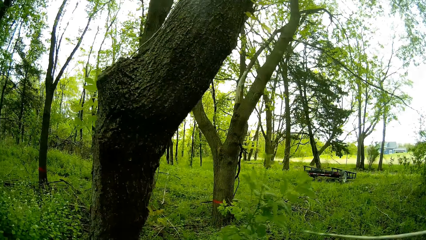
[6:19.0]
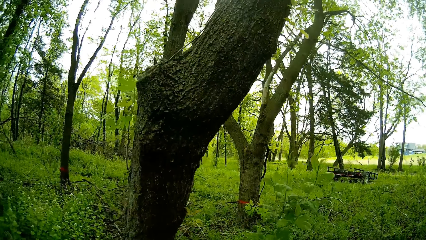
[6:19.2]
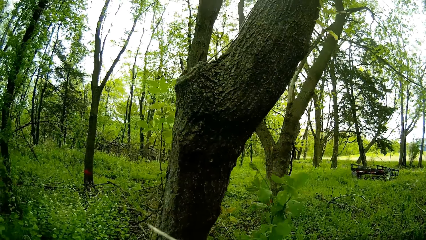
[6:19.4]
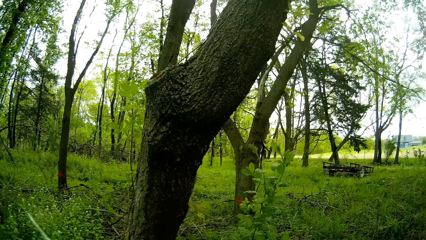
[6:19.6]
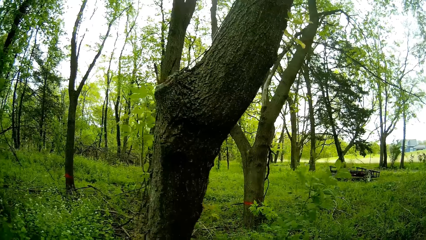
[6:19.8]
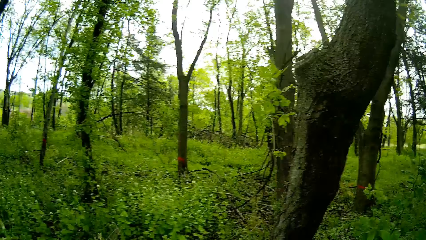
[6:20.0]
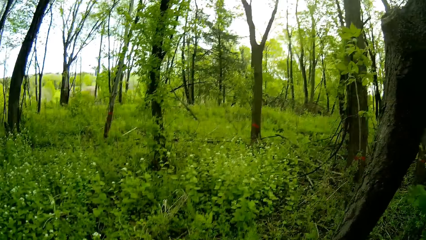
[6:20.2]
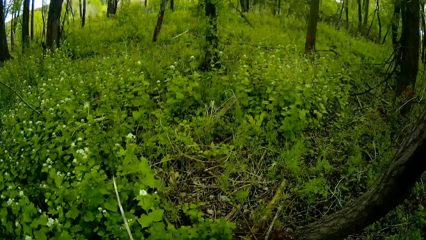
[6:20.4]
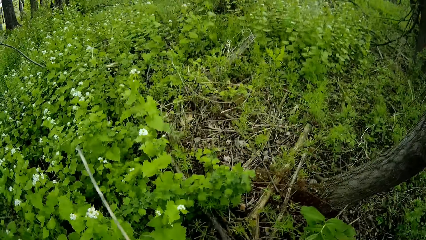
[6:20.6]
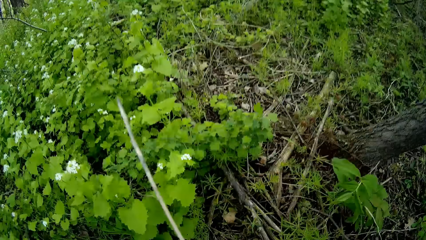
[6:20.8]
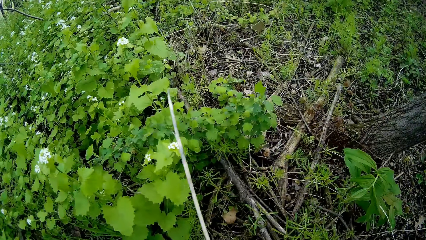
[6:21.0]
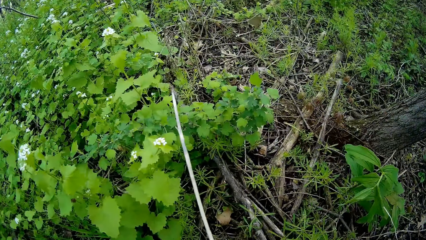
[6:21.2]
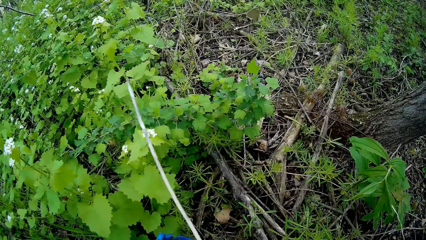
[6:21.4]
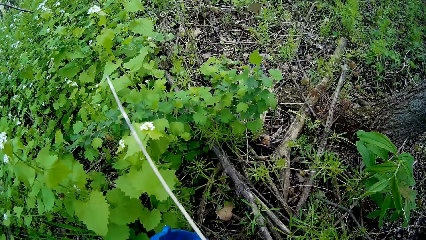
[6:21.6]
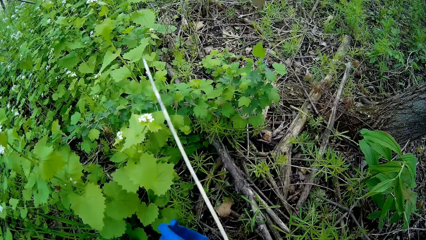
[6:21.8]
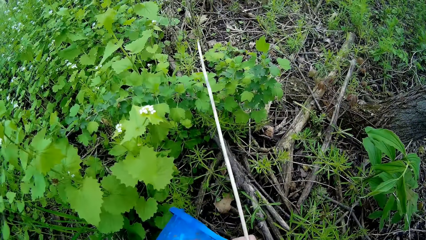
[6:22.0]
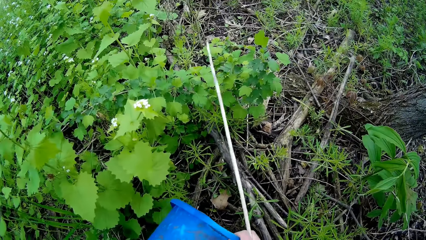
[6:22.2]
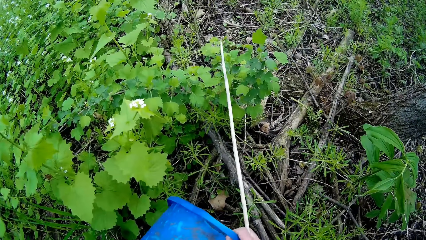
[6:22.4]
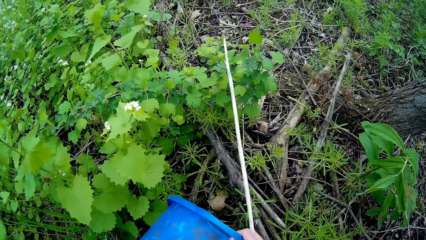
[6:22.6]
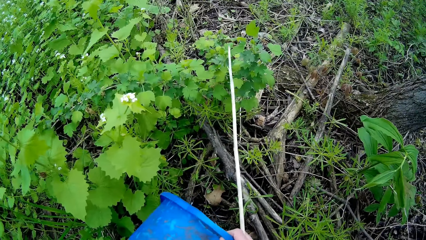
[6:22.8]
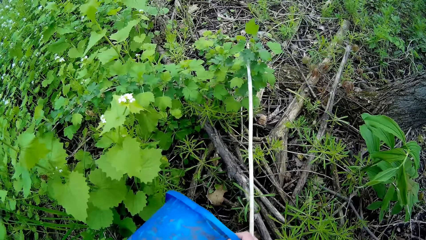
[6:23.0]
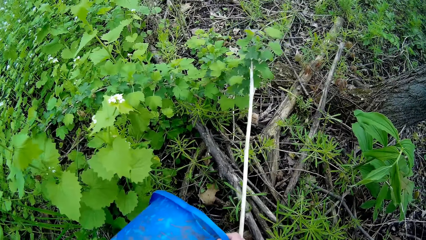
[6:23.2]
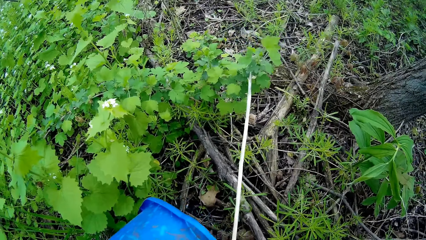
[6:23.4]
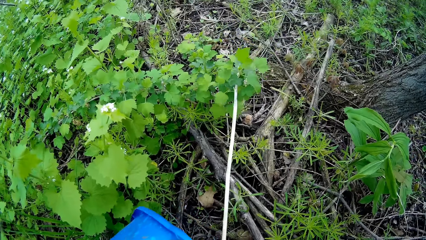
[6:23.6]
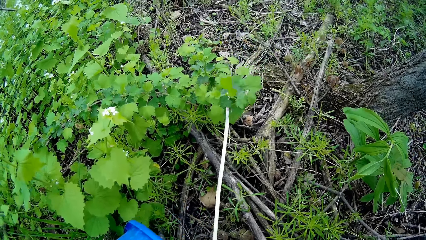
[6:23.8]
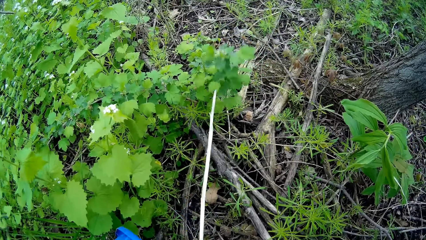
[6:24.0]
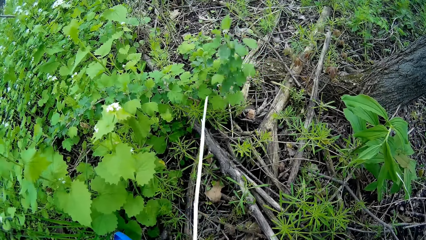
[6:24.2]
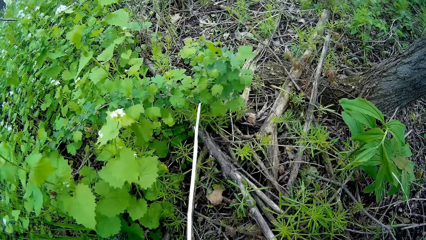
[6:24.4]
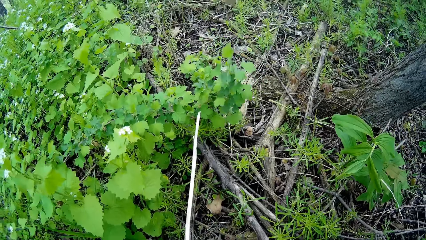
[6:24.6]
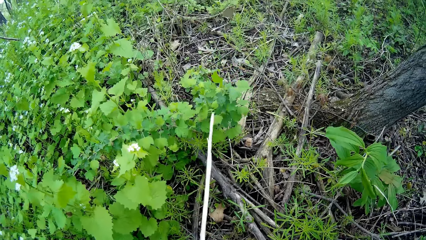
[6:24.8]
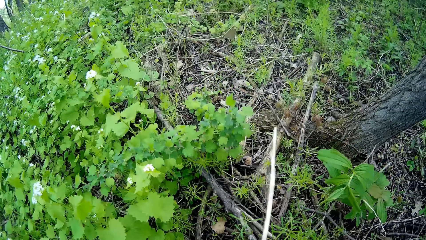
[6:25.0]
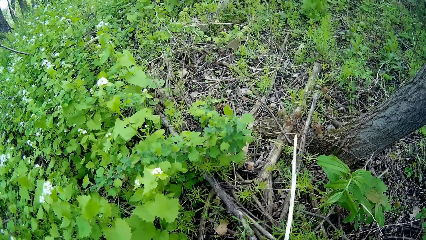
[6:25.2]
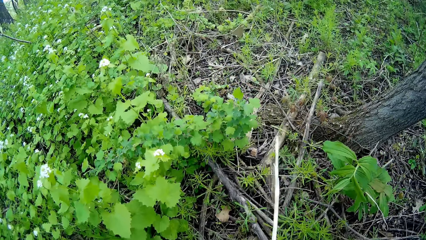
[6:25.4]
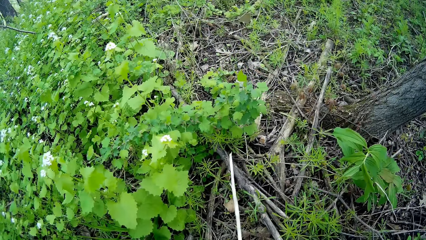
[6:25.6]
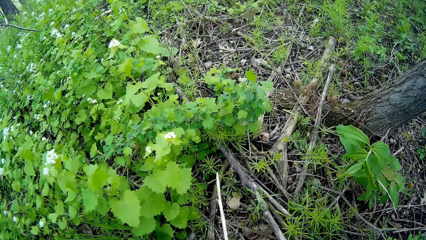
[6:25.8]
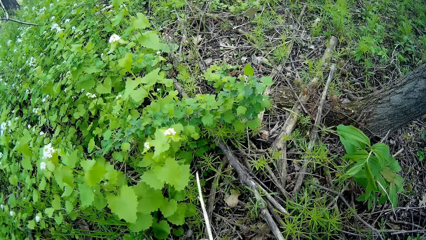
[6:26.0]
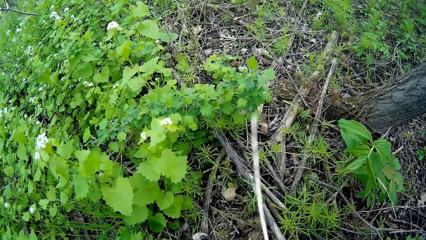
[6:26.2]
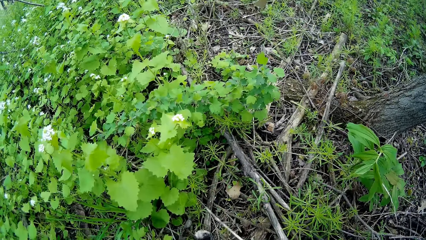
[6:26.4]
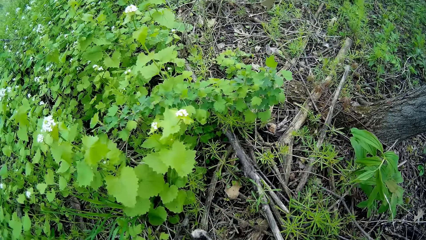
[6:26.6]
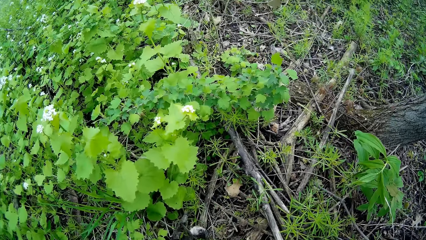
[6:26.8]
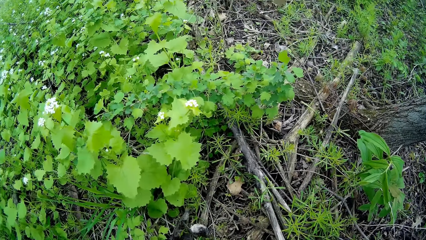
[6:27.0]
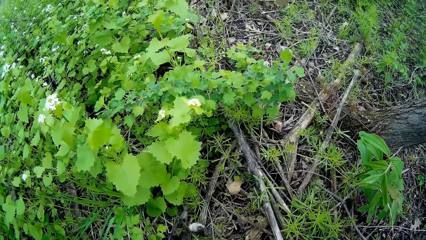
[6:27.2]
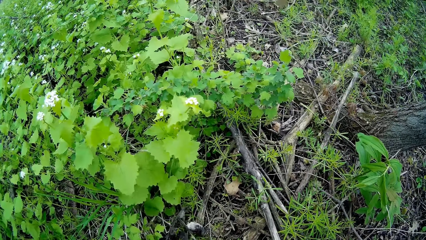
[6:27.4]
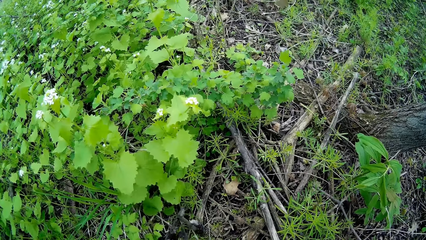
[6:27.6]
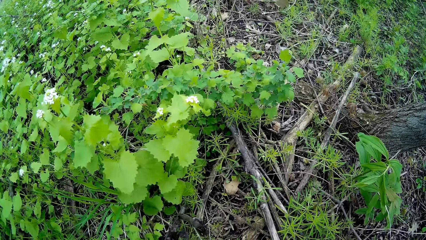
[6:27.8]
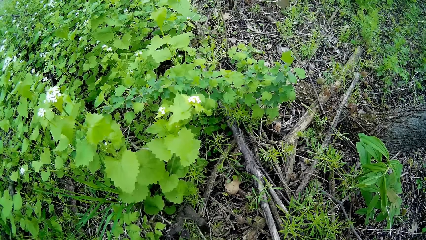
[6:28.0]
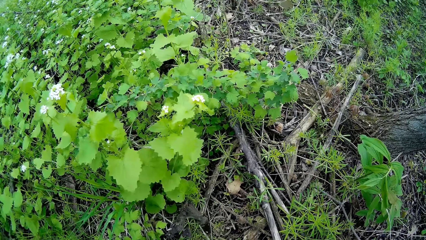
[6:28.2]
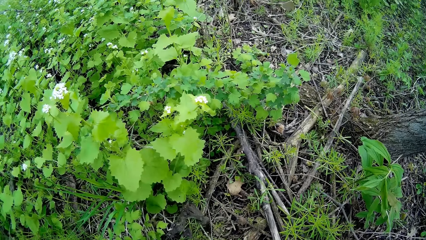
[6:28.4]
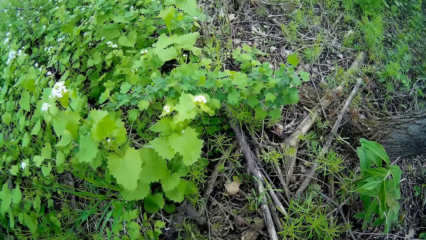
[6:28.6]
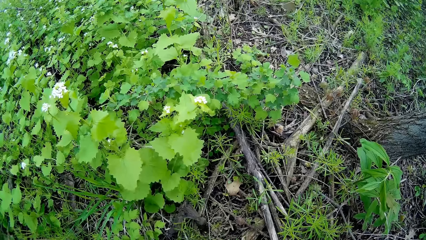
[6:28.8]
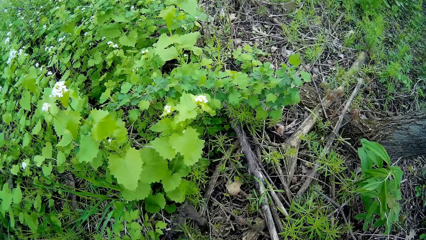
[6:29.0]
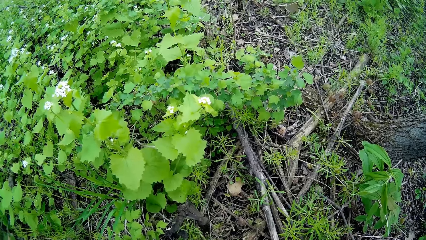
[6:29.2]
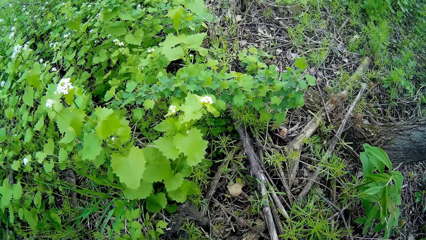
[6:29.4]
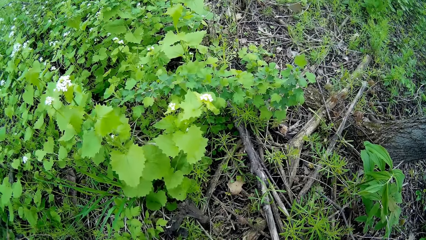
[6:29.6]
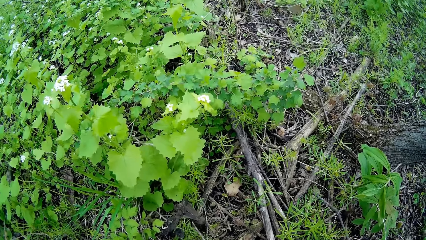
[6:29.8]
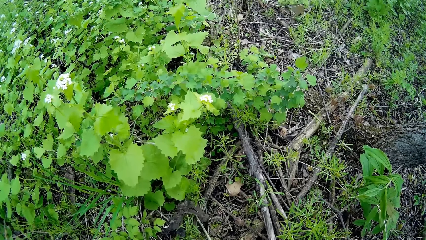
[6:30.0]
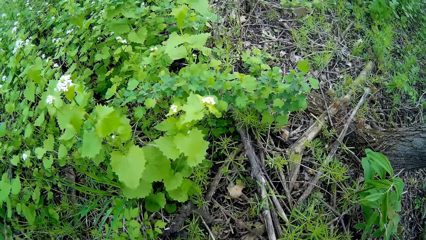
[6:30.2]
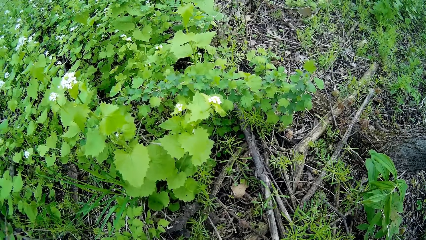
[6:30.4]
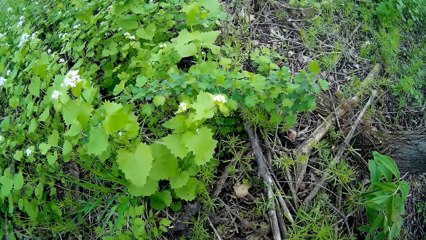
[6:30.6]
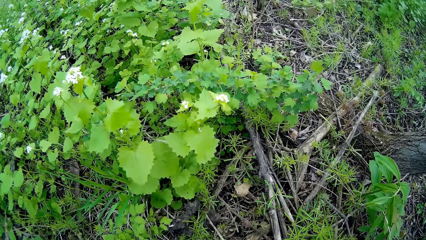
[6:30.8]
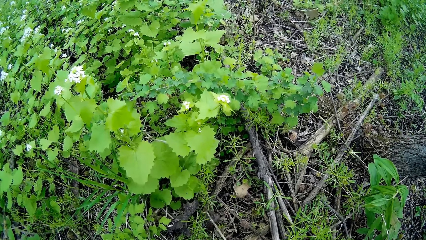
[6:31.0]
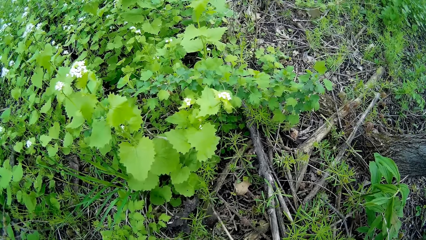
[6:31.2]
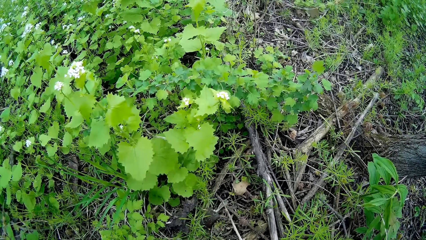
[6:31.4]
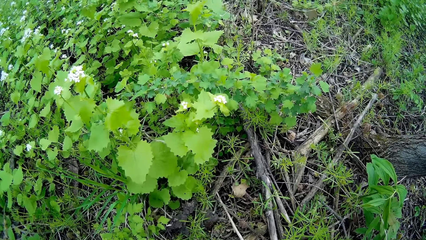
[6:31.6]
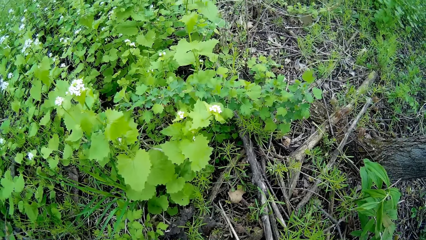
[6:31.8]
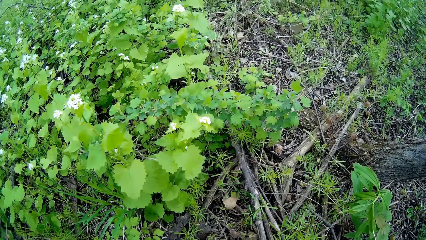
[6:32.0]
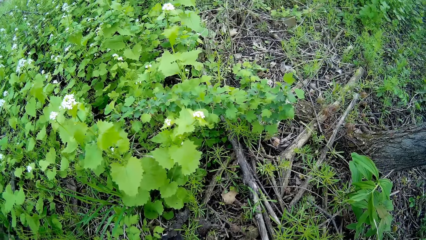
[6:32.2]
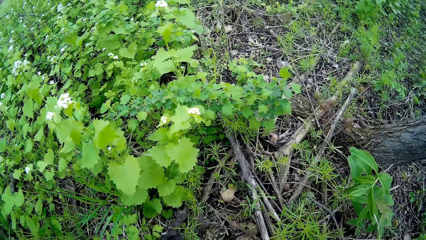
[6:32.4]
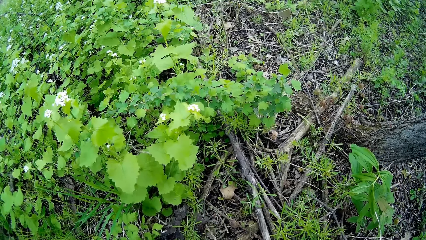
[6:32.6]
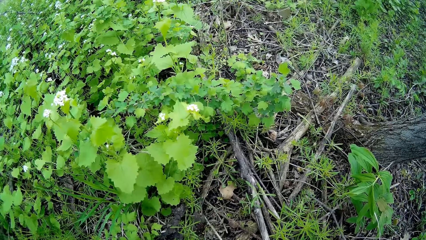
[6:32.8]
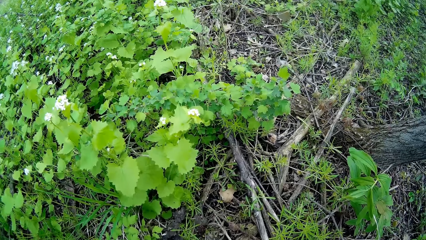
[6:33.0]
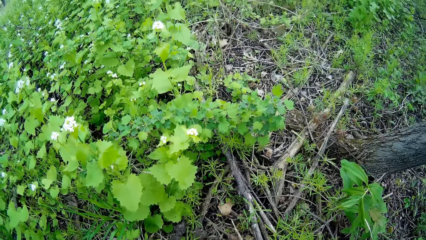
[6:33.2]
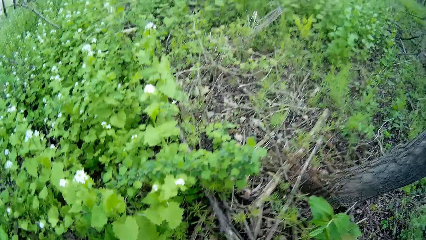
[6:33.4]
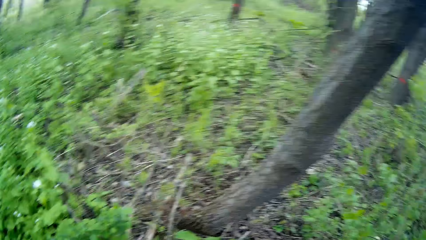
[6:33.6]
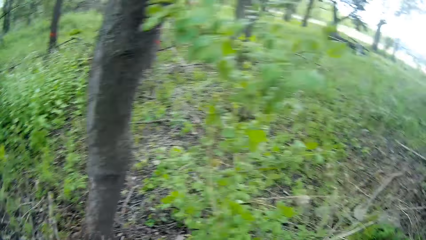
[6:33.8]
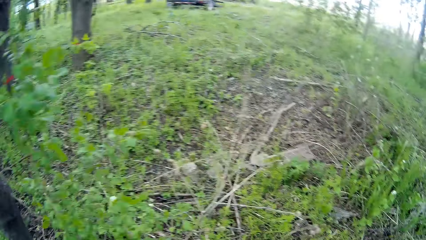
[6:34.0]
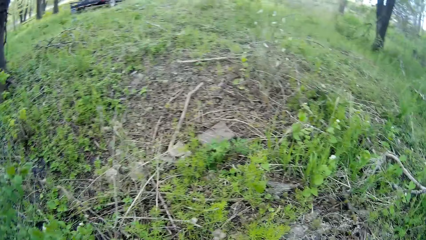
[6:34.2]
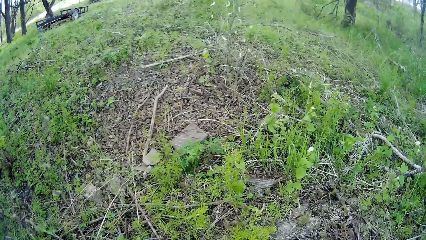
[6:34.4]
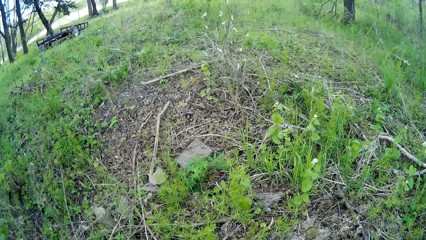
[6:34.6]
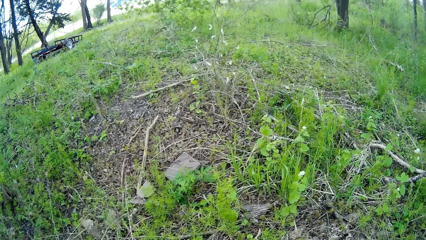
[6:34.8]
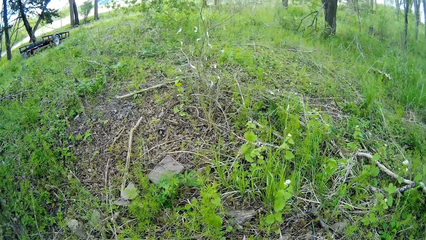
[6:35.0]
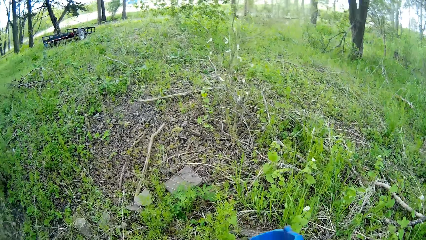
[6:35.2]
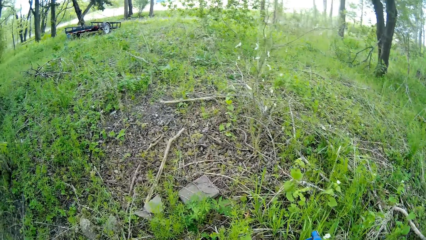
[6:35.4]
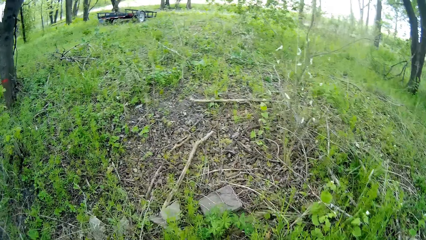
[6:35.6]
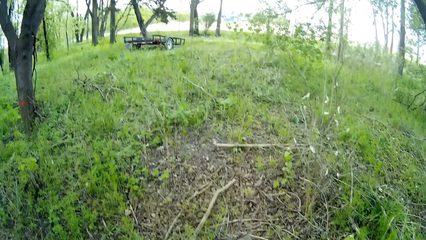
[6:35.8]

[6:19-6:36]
The camera wearer throws the dead bird in the bin to the ground. He pours the dead bird from the bucket with both hands. He moves the stick with his right hand. He touches the dead bird with the stick with his right hand. He stands.
